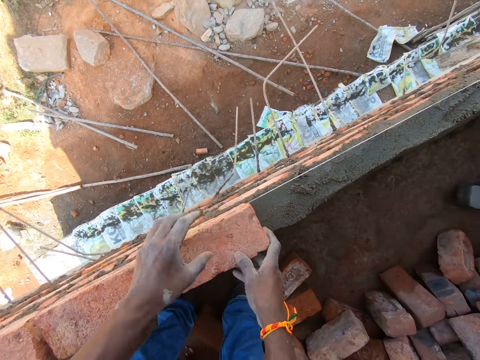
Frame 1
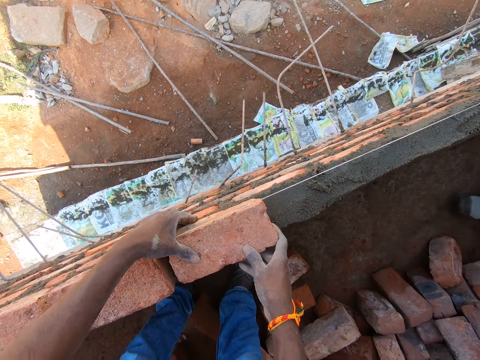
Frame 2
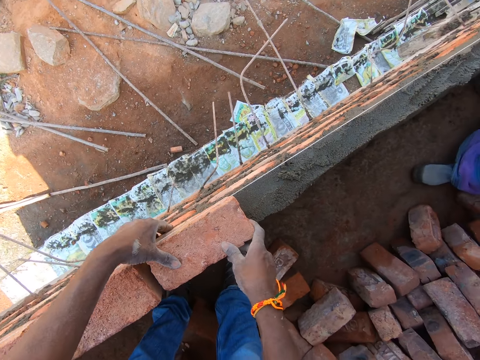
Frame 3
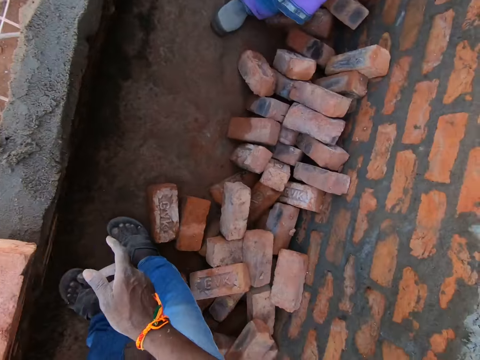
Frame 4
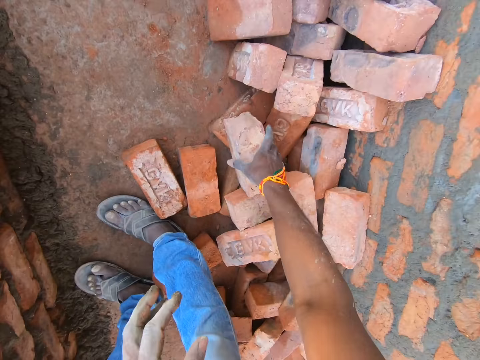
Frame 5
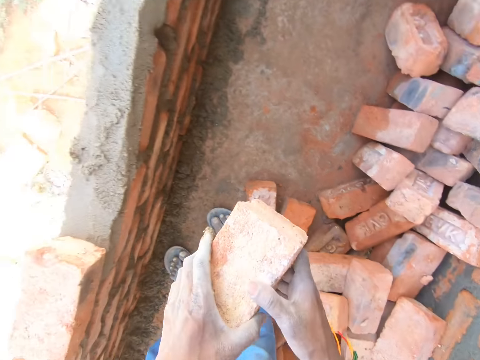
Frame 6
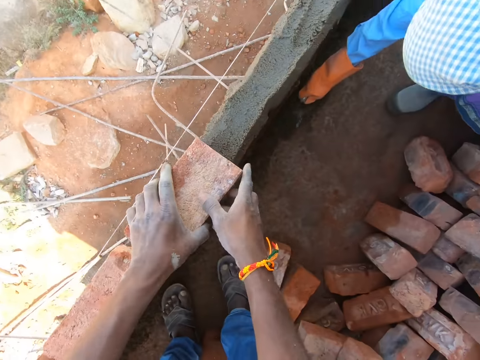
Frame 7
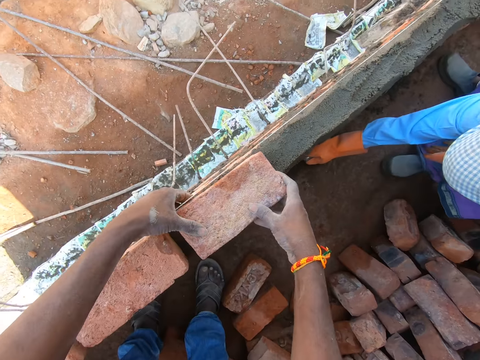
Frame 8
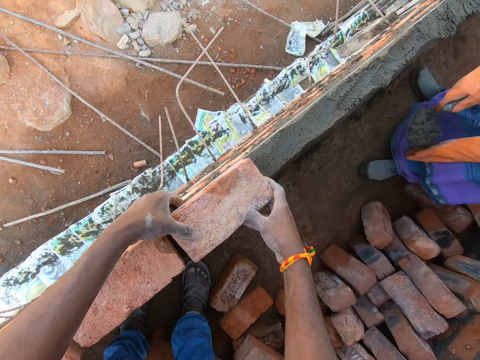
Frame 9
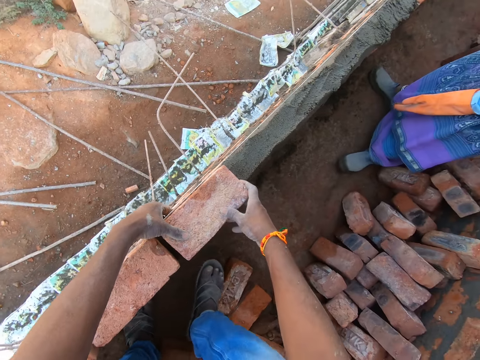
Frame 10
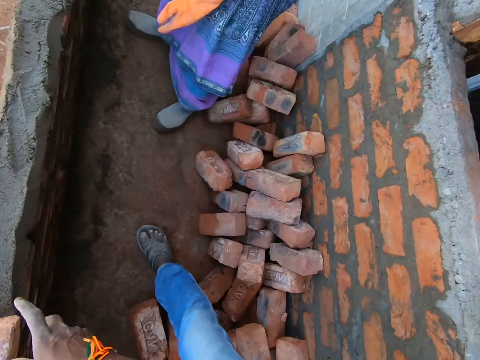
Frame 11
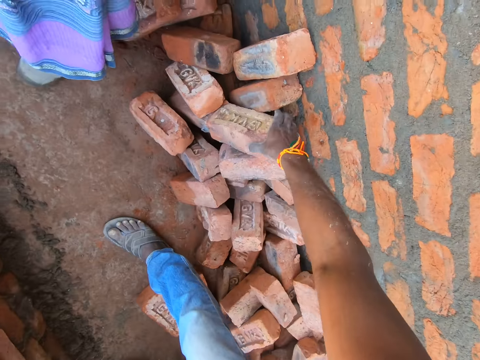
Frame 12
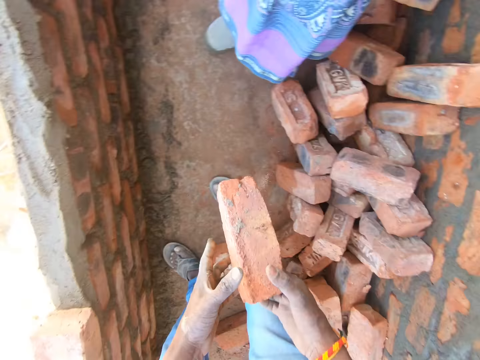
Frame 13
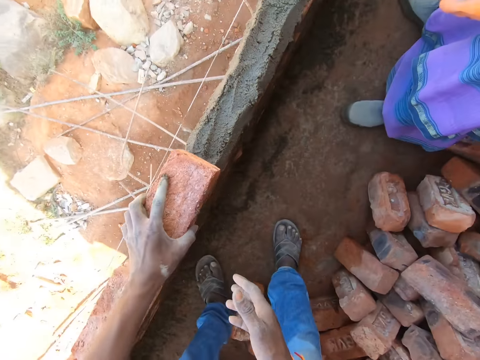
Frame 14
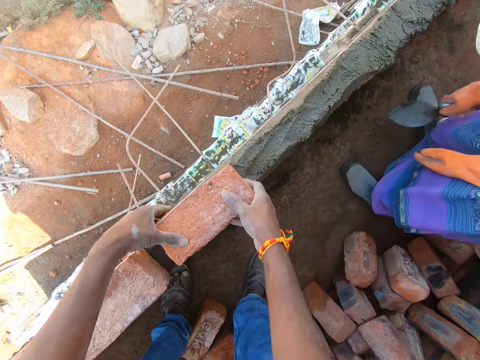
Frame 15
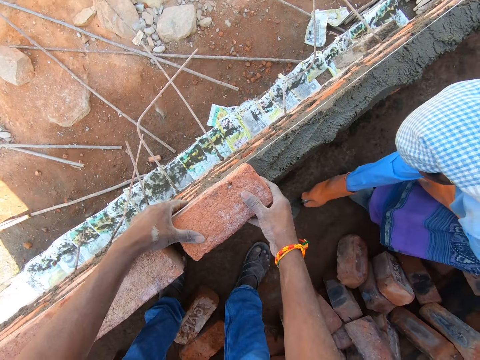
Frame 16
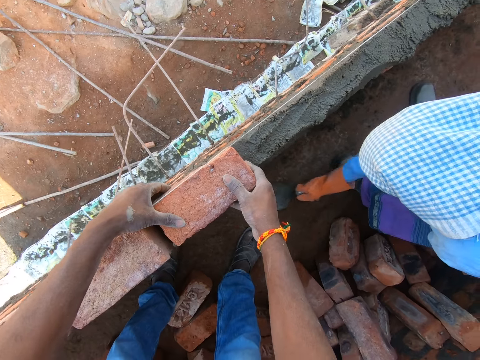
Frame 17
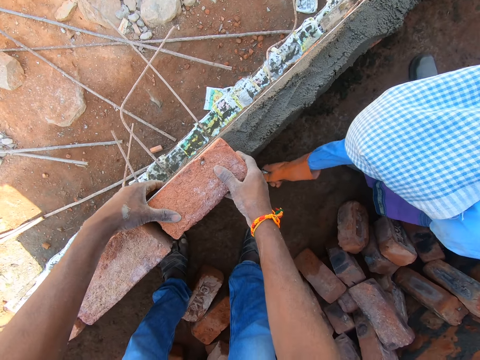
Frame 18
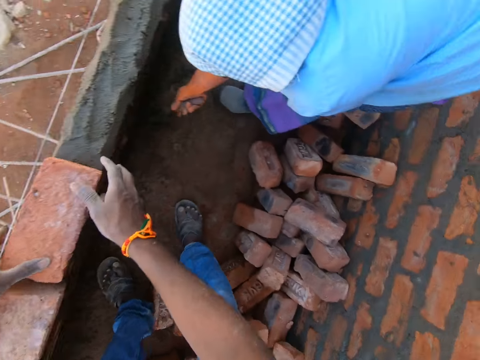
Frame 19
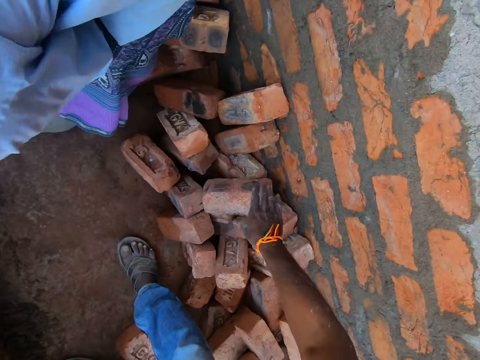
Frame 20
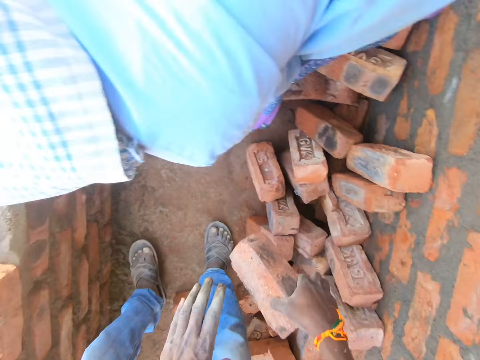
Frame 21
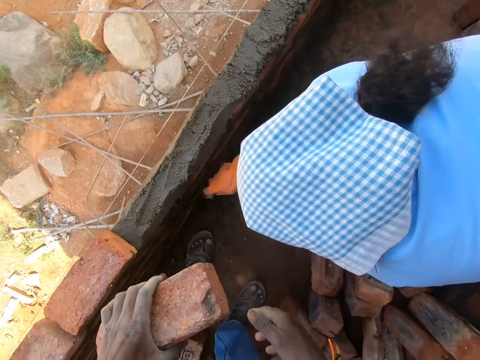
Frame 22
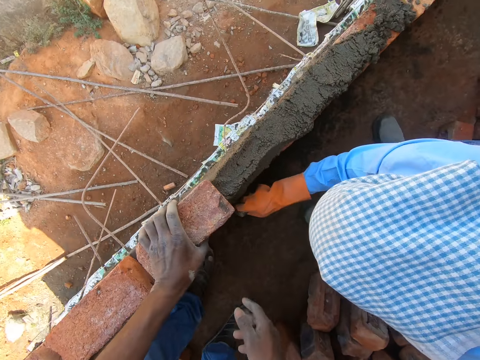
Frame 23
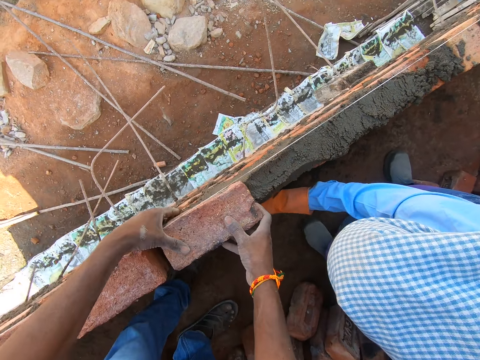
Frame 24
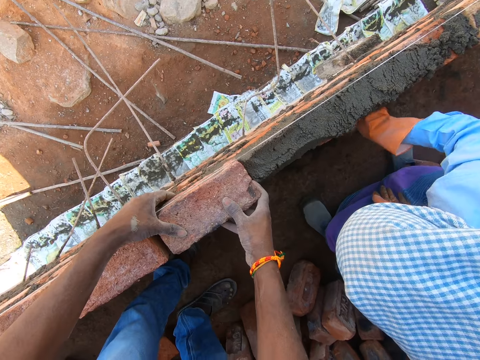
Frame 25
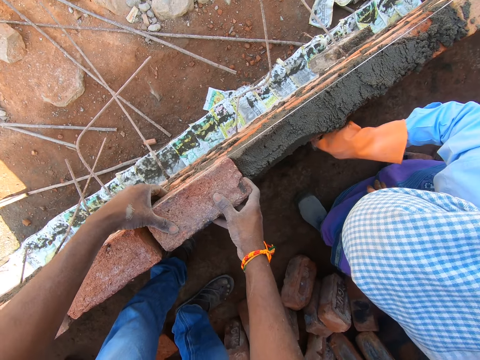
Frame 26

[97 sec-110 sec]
The camera wearer attaches the bricks on top of the cement mixture. They take the bricks on the floor. A person talks to the camera wearer. The camera wearer attaches the bricks on top of the cement mixture. The person plasters the wall with a trowel. The camera wearer takes the bricks on the floor. They attach the bricks on top of the cement mixture. The person plasters the wall with the trowel. The camera wearer takes the bricks on the floor. They attach the bricks on top of the cement mixture.

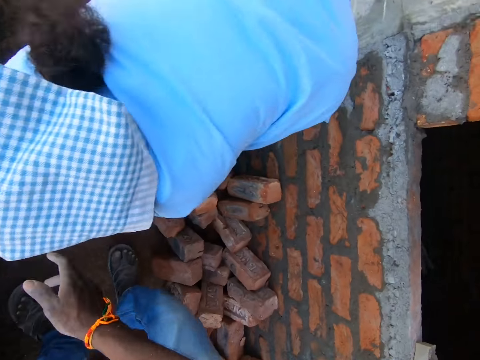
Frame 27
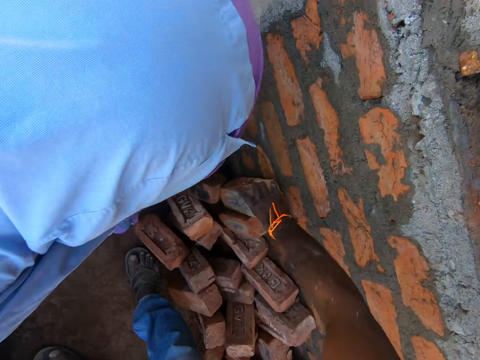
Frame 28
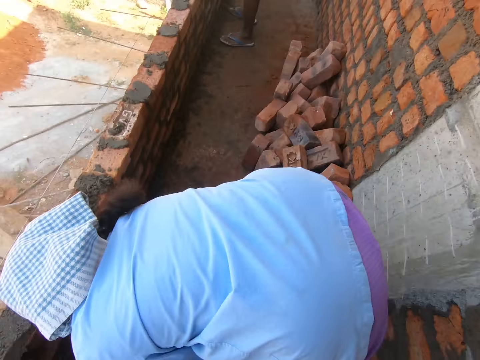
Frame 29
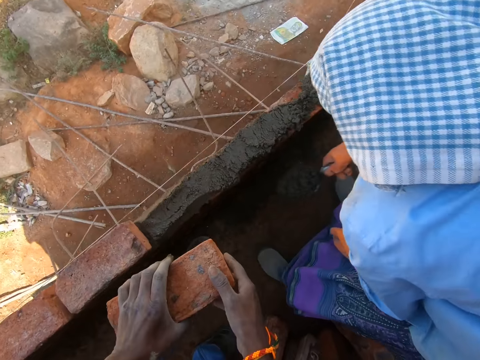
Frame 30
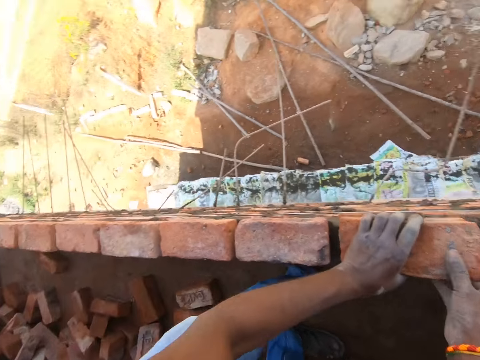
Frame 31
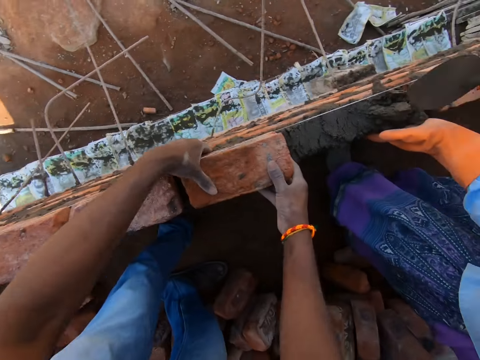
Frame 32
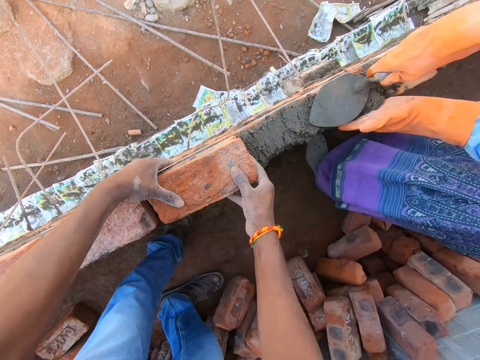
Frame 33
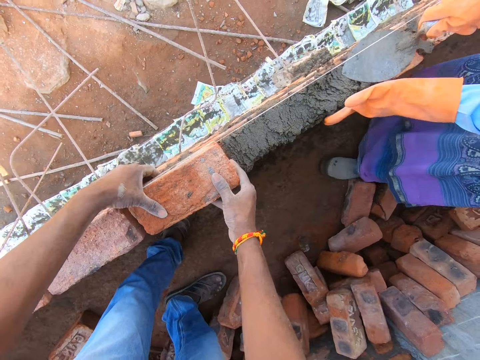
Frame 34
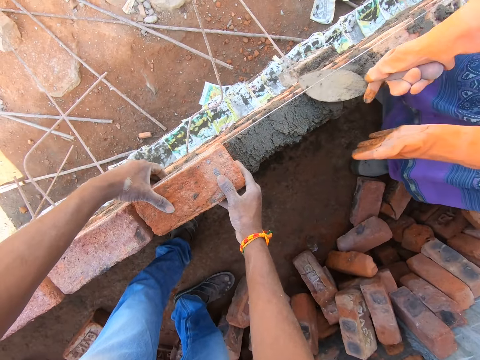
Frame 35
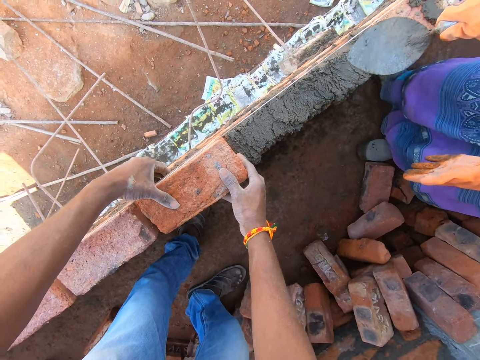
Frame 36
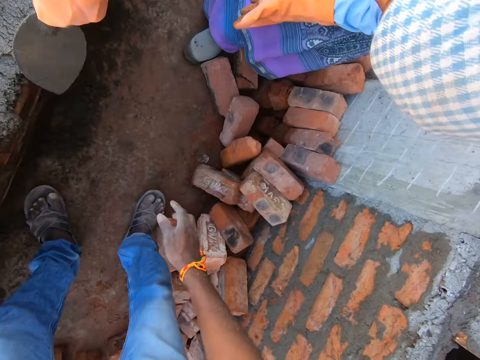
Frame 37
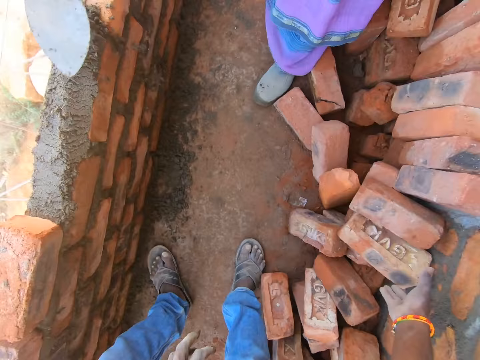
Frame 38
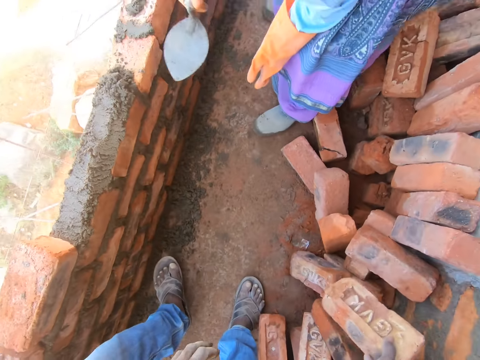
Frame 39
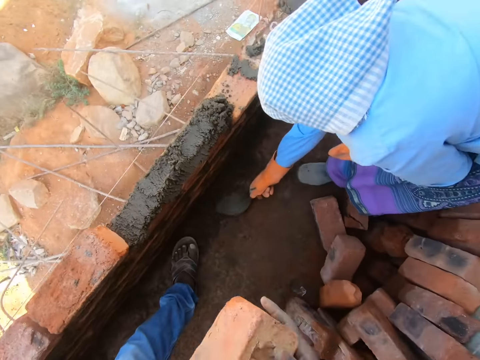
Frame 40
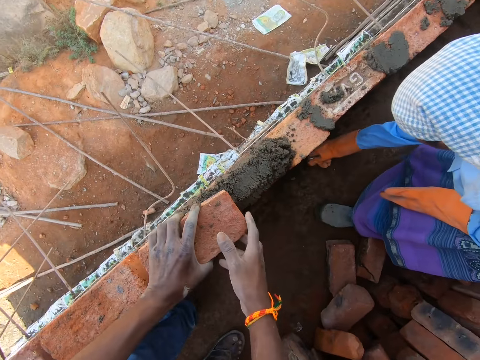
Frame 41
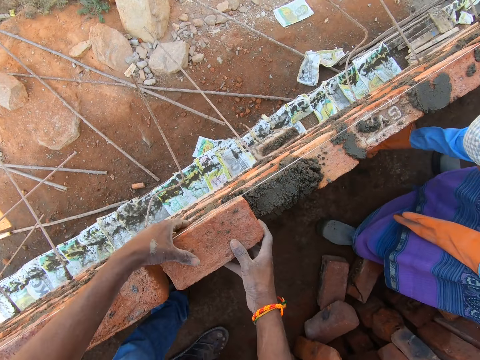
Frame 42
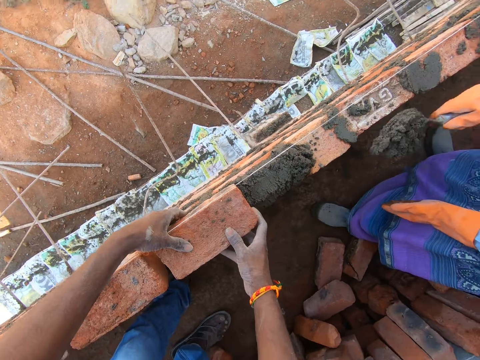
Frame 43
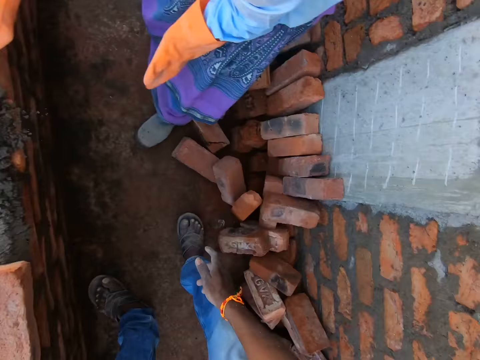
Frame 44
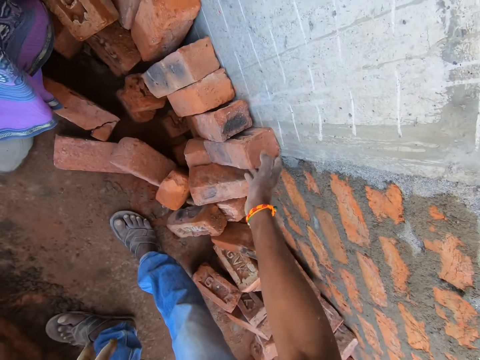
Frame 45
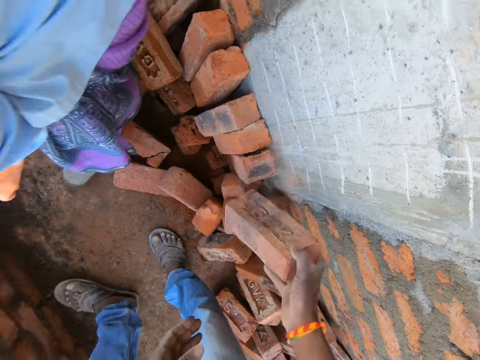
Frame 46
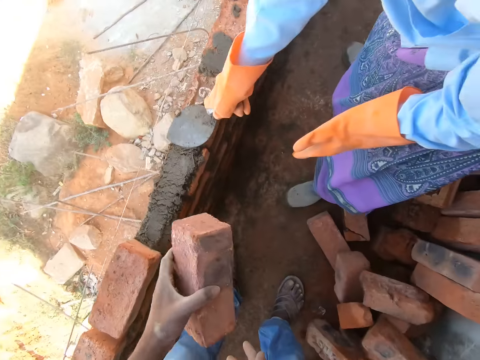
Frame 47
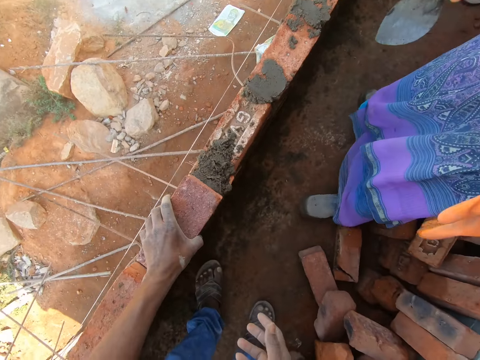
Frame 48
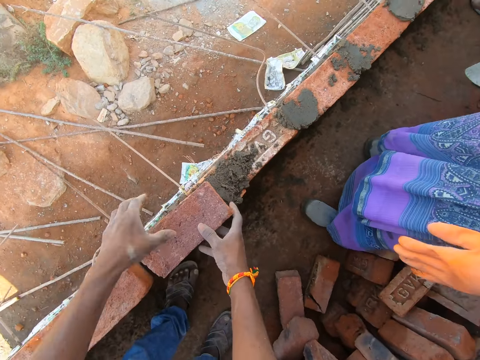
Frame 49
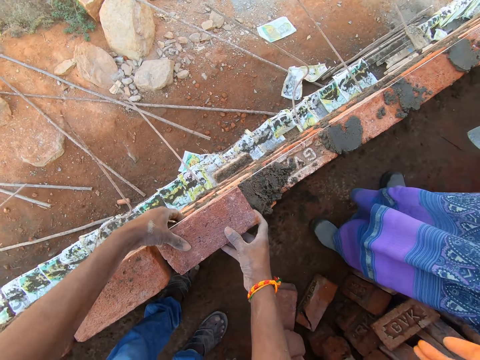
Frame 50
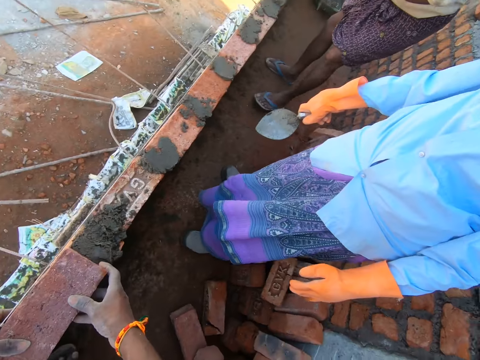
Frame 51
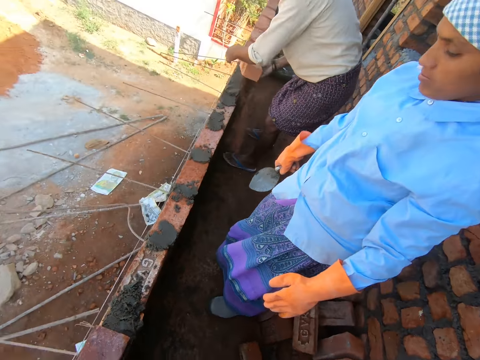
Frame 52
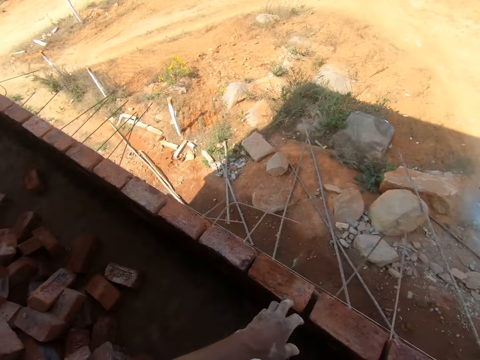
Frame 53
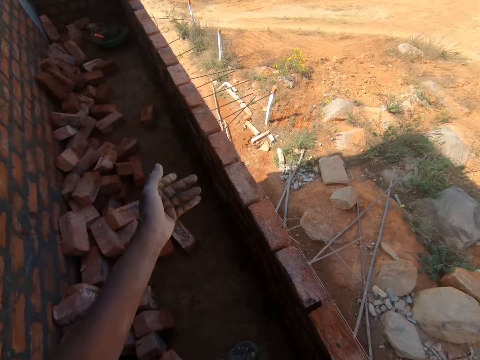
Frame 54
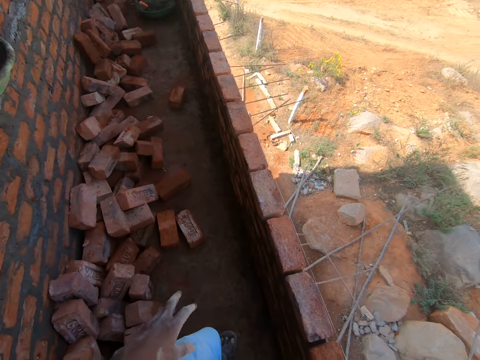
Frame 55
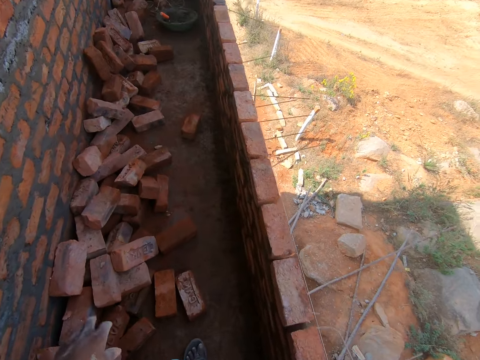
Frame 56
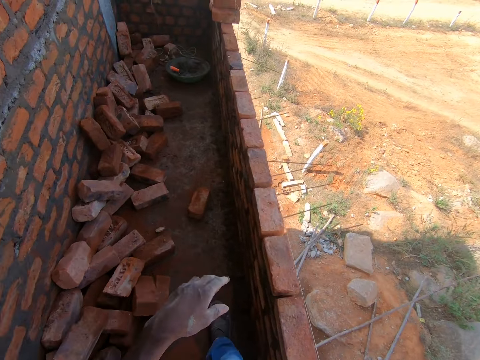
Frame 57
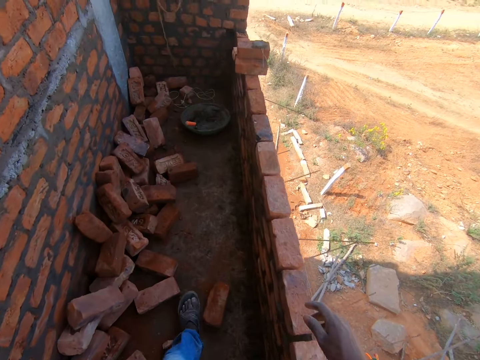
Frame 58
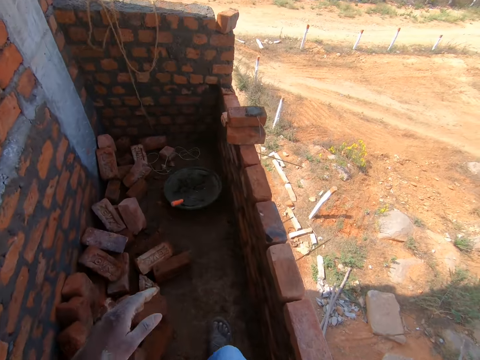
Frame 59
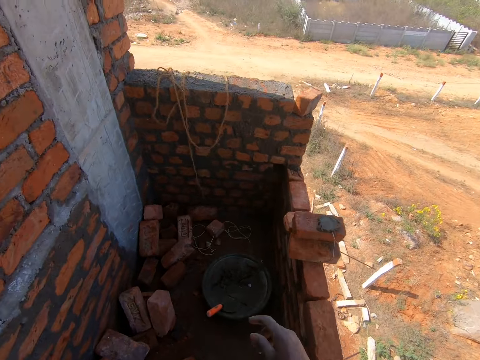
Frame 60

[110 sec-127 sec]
The camera wearer takes the bricks on the floor. They attach the bricks on top of the cement mixture. A person plasters the wall with a trowel. The camera wearer takes the bricks on the floor. They attach the bricks on top of the cement mixture. They take the bricks on the floor. The person plasters the wall with the trowel. The camera wearer attaches the bricks on top of the cement mixture. They look around, talk to the person, walk around, and walk towards the cement basin.
